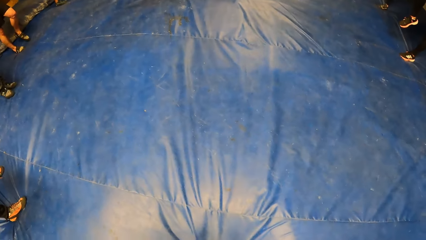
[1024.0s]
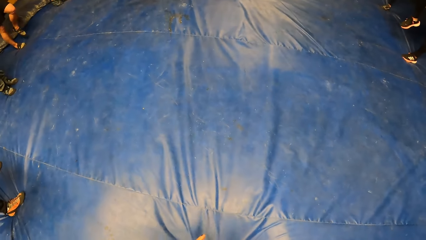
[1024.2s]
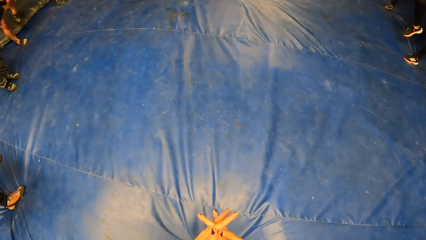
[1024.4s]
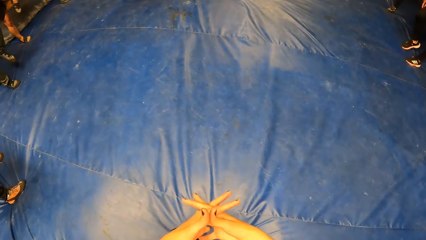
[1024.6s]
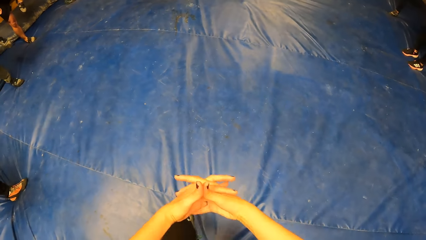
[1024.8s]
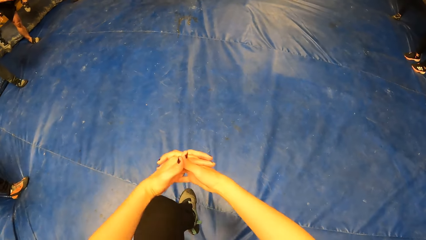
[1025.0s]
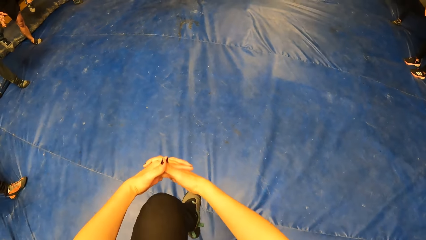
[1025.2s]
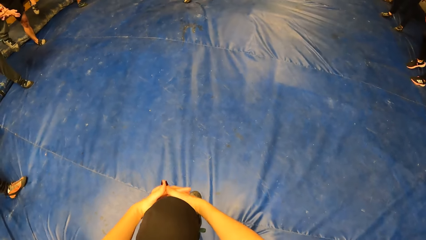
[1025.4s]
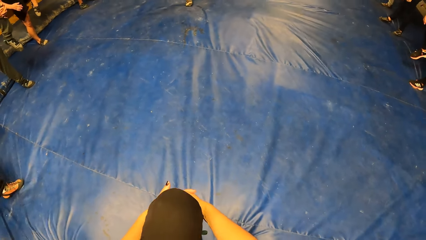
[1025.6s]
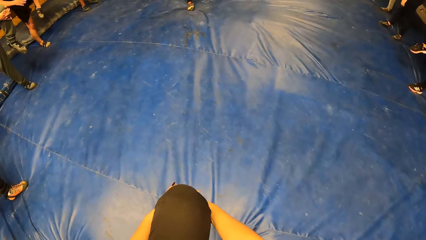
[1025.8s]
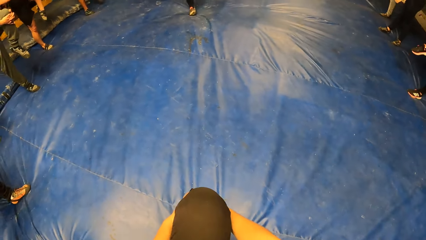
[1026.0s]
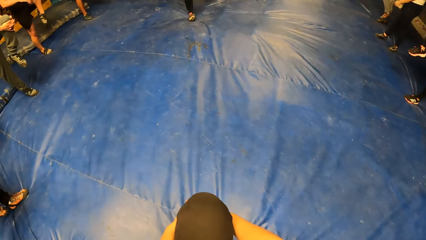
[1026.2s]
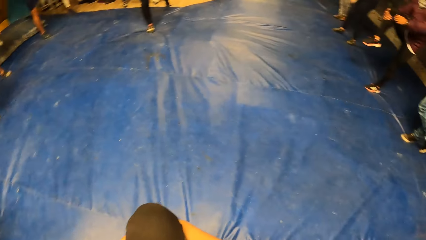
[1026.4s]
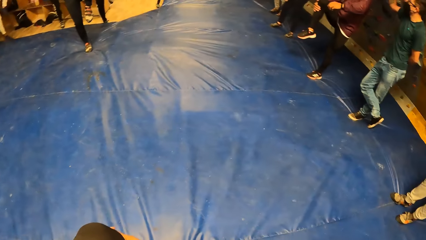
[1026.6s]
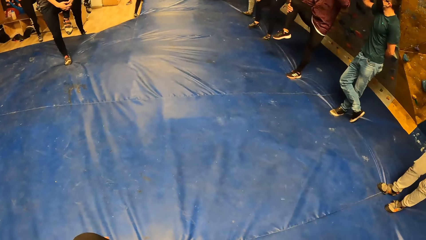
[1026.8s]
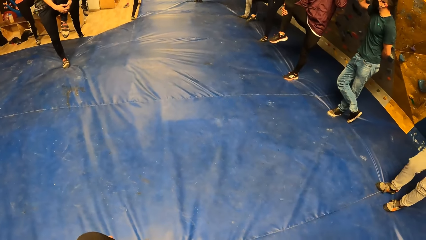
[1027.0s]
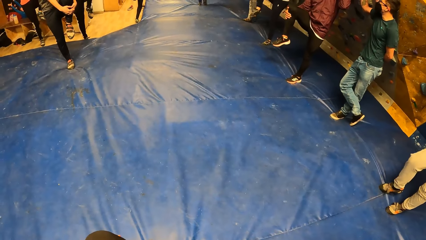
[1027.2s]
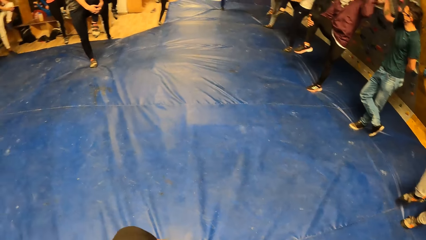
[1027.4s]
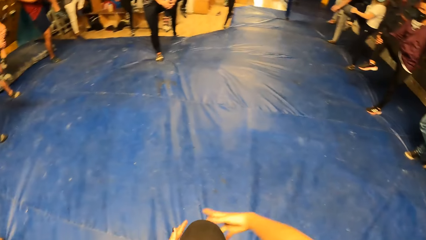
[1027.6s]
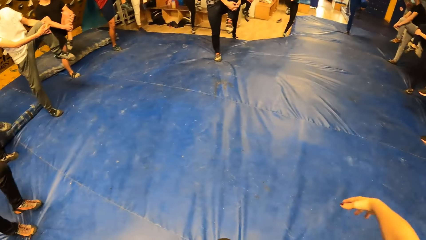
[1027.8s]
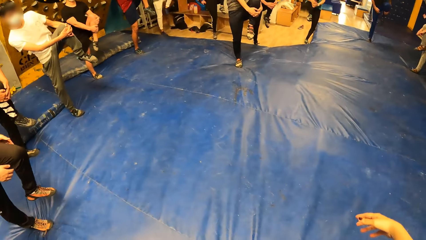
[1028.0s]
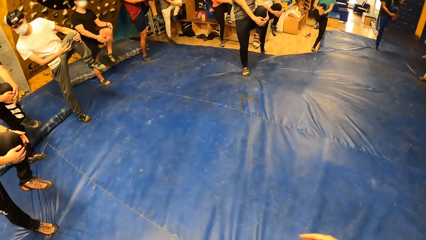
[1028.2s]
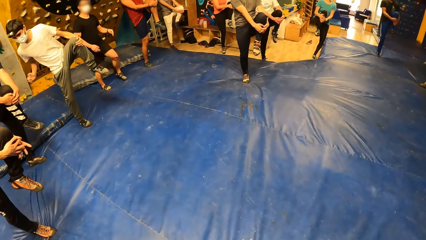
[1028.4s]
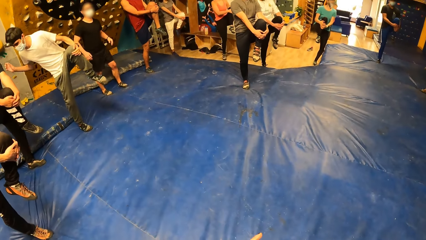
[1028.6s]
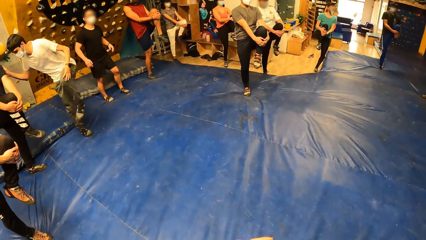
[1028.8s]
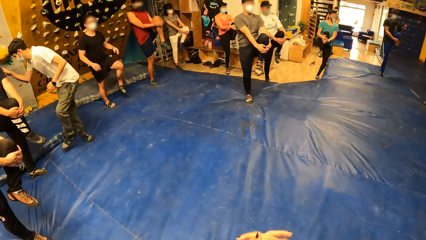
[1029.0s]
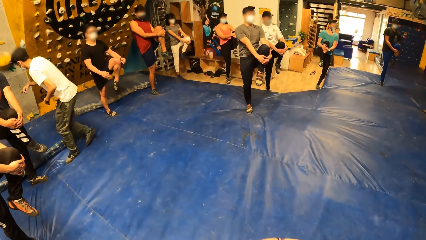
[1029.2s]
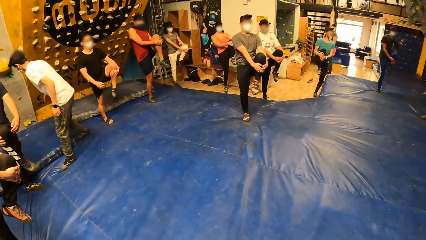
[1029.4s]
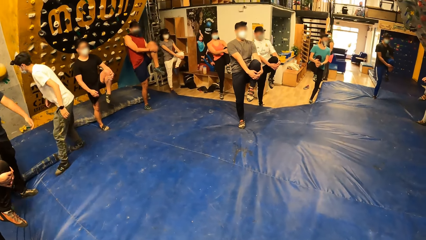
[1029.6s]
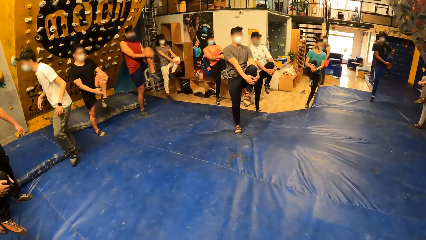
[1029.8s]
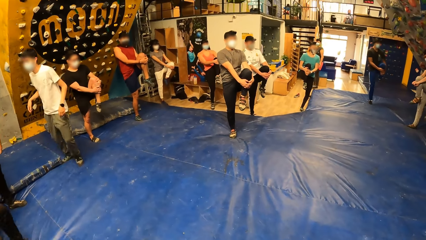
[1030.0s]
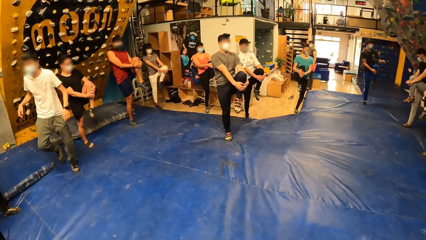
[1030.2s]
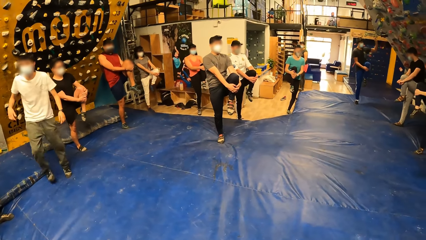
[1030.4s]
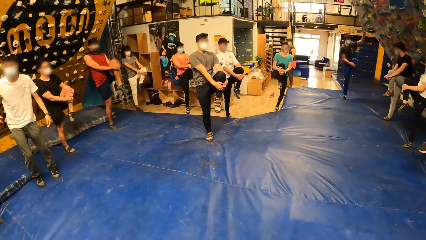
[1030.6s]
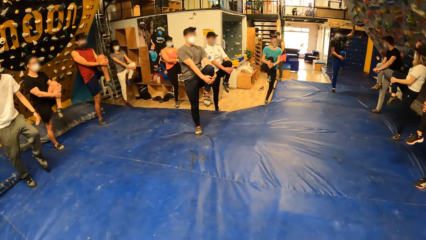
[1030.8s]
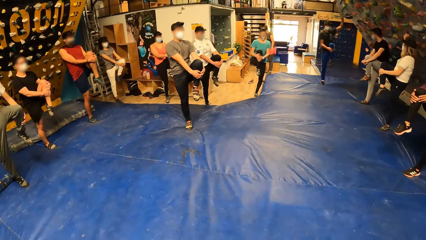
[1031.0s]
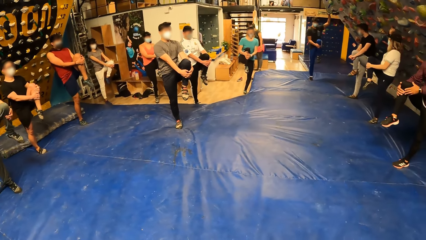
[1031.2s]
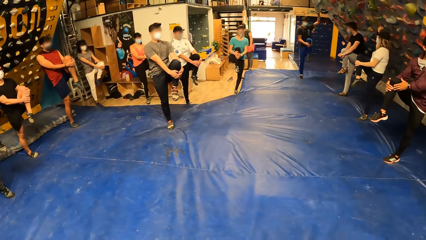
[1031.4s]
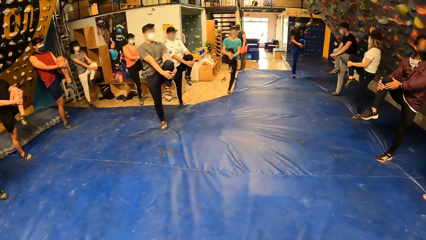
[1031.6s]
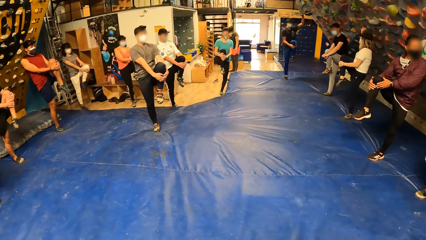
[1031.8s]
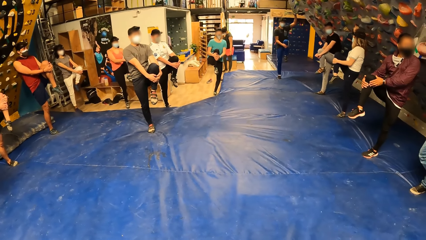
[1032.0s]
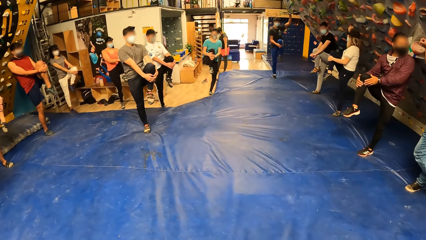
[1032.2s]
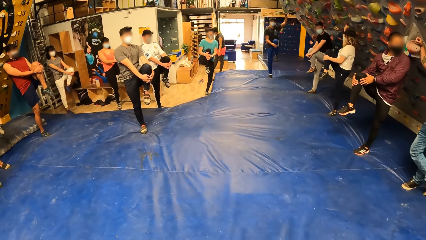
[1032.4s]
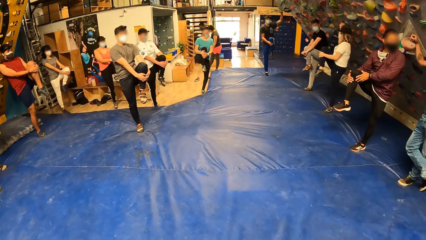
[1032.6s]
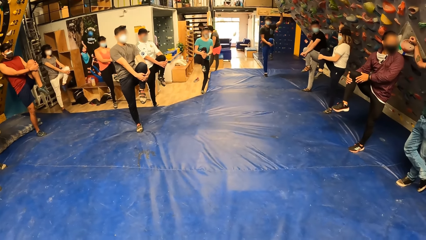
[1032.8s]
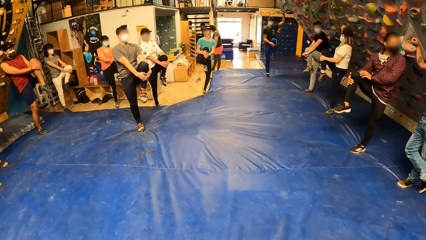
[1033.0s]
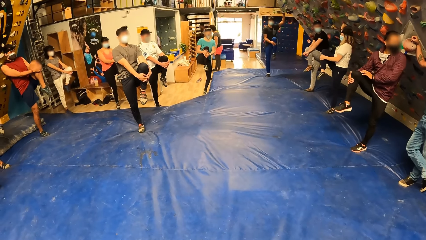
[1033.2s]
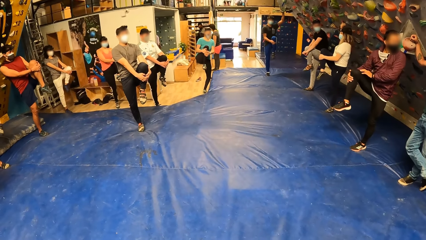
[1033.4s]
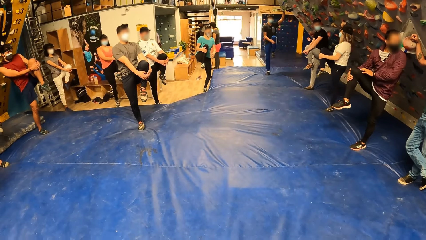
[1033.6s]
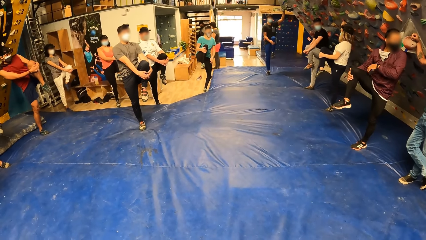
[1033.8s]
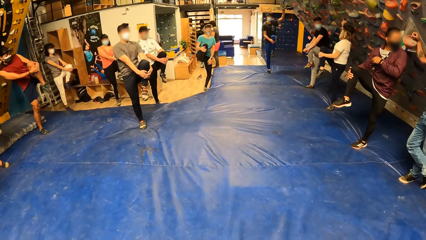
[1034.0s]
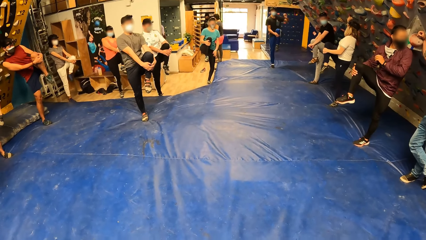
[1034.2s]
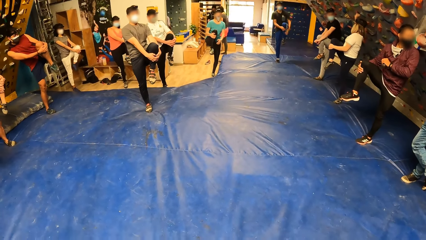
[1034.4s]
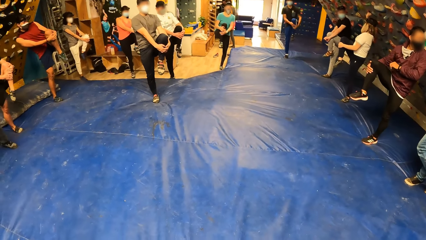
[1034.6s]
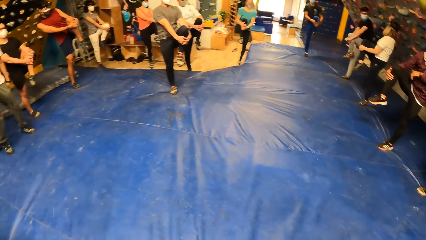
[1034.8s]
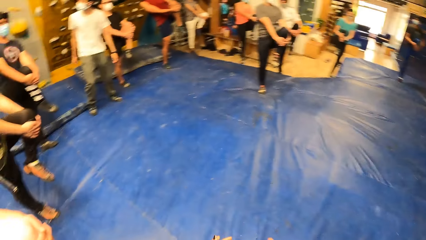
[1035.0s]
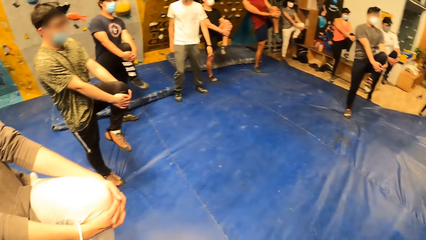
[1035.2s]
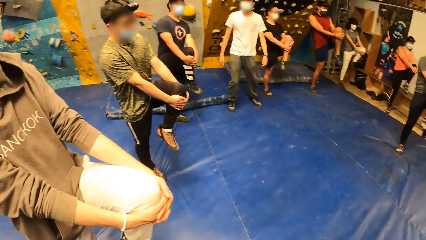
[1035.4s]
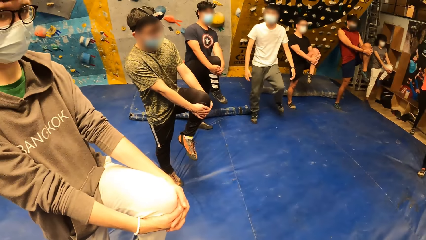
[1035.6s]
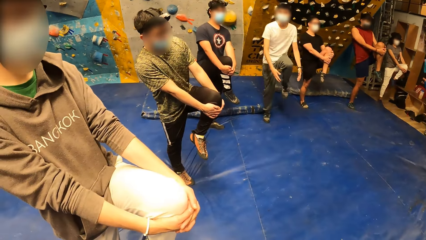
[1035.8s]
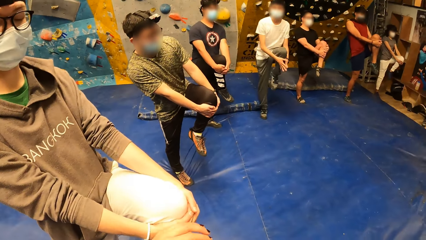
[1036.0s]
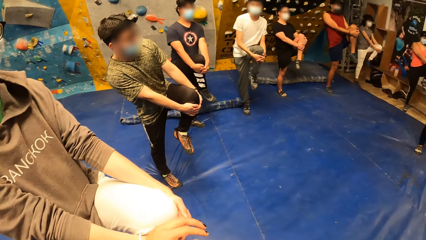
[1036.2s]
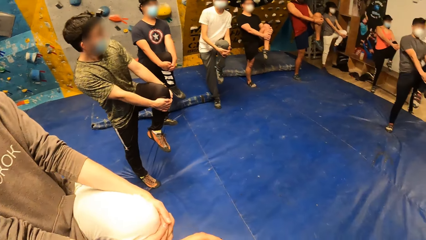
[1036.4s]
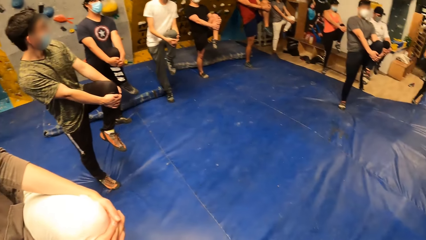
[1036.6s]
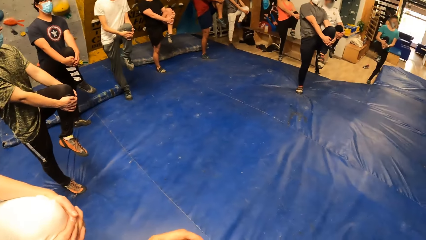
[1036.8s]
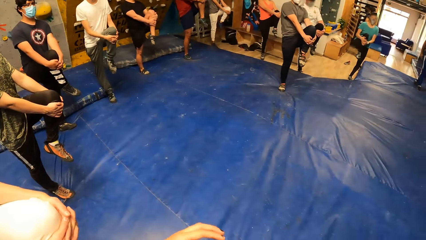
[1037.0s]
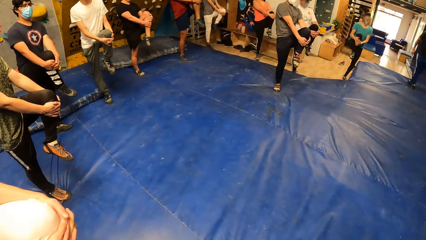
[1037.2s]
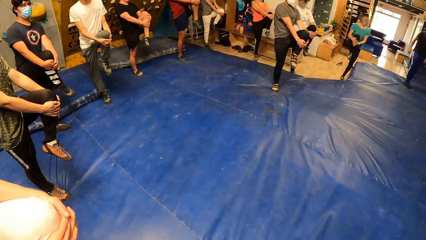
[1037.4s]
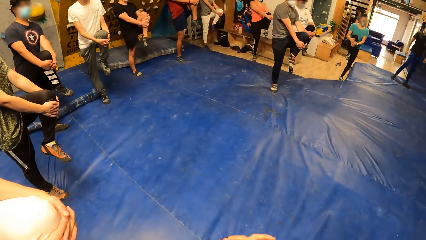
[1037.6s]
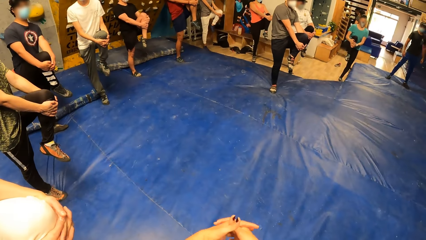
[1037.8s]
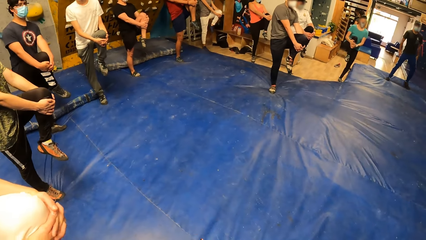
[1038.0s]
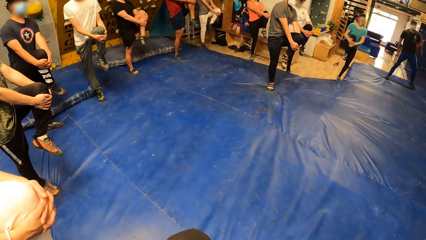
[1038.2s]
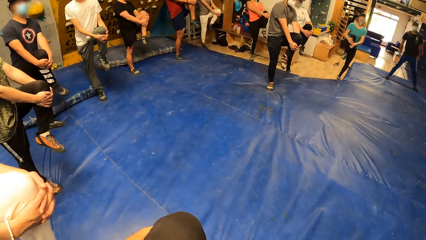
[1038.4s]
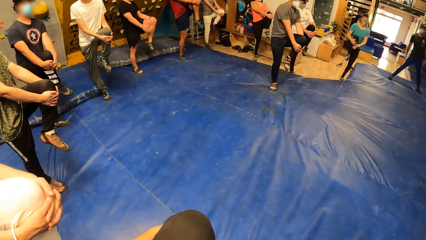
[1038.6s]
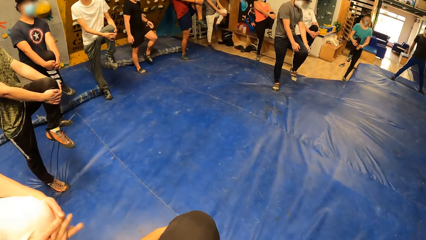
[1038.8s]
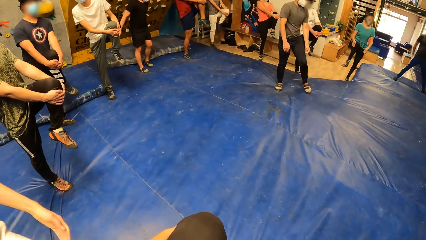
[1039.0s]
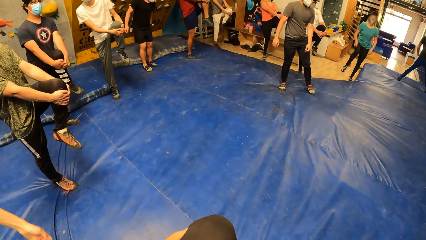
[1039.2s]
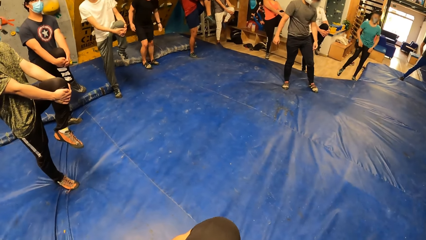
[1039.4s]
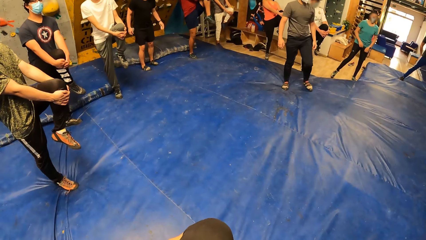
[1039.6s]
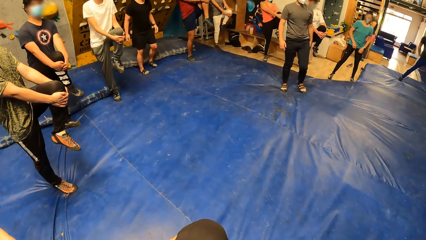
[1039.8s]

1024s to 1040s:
The camera wearer stretches the left leg. A man turns. The man moves. Another man stretches. Another man speaks.
